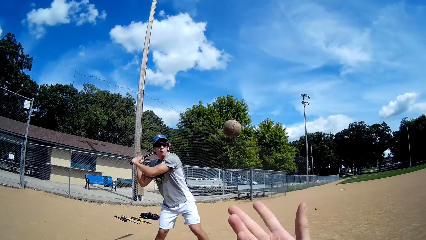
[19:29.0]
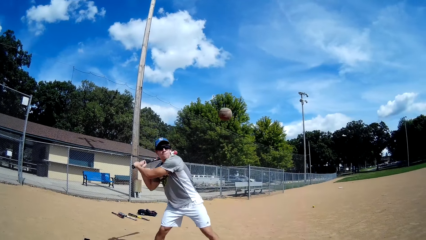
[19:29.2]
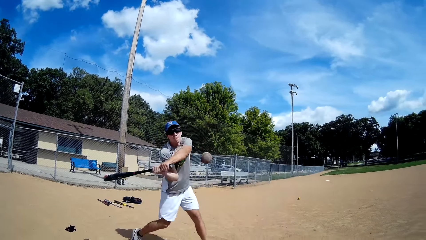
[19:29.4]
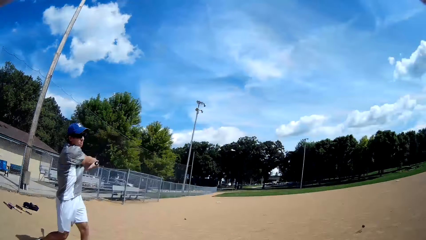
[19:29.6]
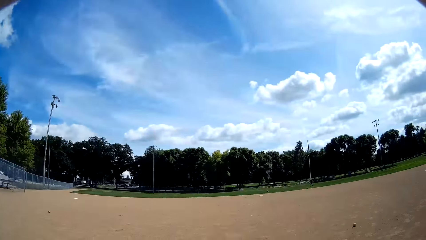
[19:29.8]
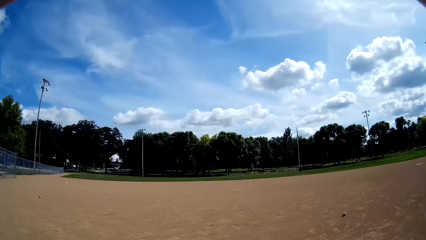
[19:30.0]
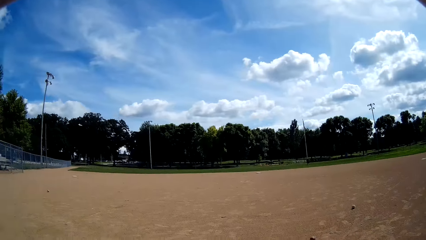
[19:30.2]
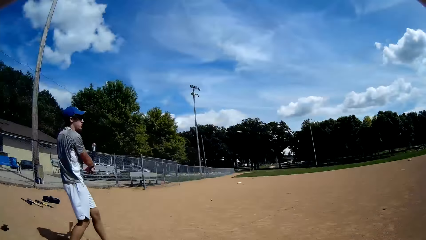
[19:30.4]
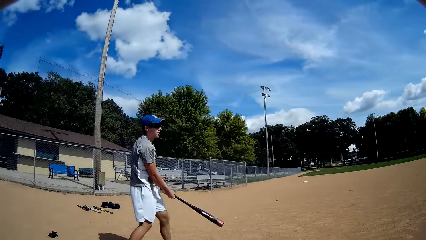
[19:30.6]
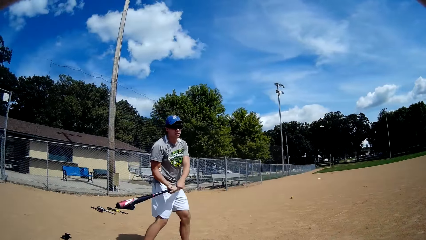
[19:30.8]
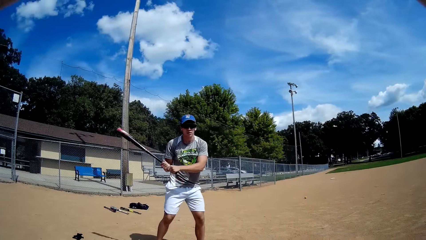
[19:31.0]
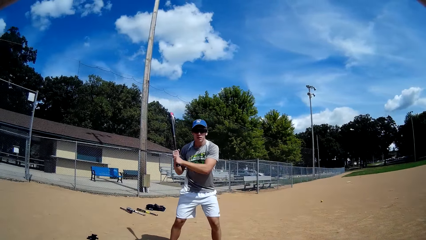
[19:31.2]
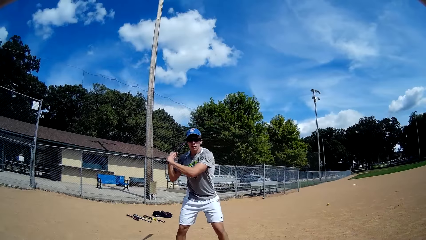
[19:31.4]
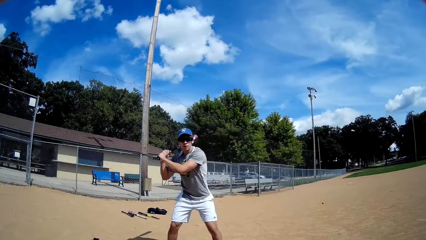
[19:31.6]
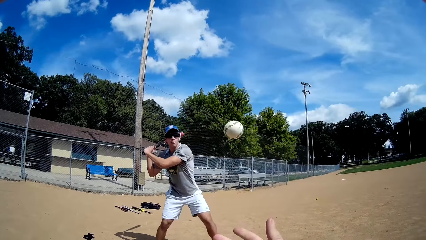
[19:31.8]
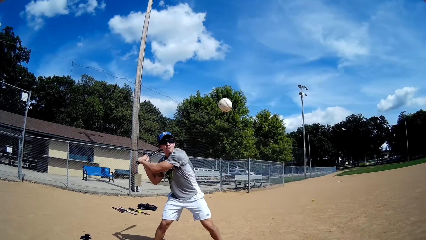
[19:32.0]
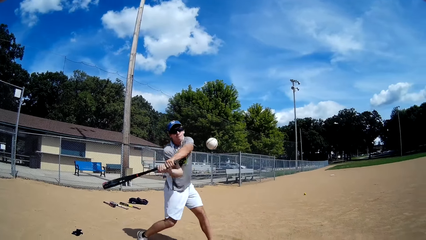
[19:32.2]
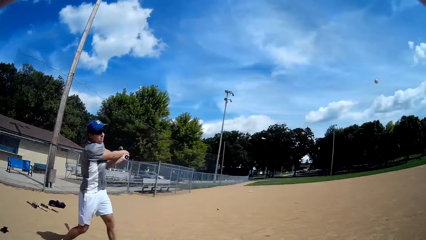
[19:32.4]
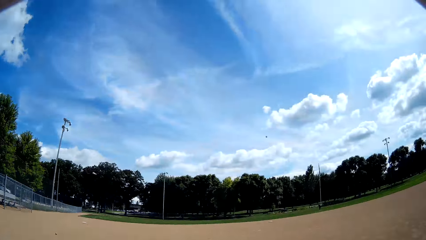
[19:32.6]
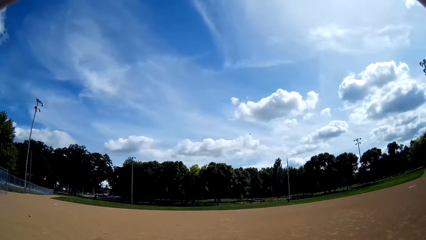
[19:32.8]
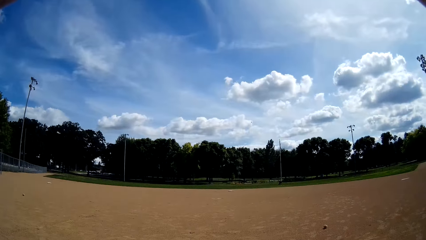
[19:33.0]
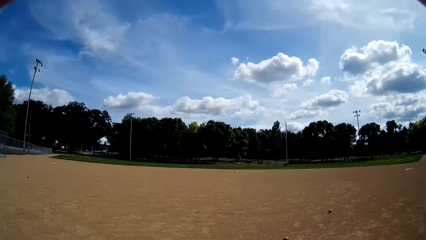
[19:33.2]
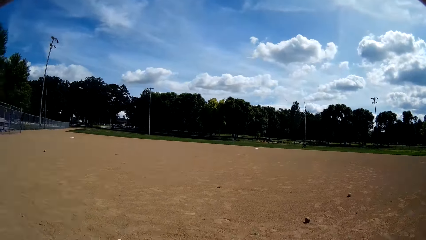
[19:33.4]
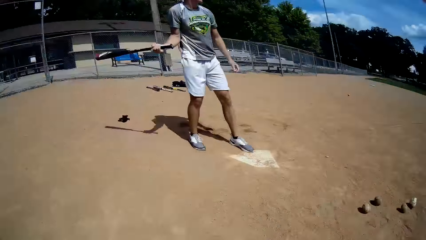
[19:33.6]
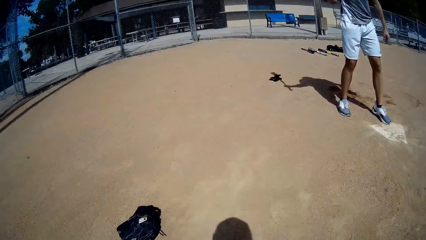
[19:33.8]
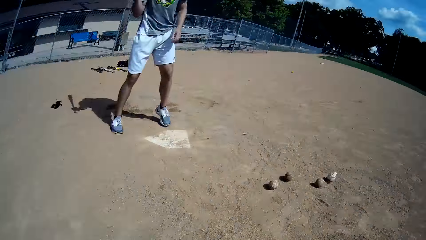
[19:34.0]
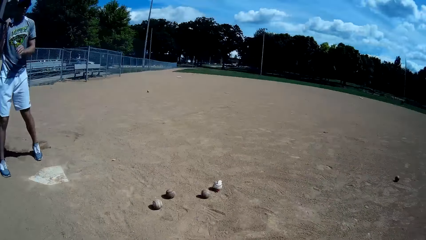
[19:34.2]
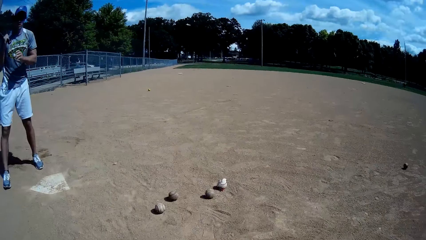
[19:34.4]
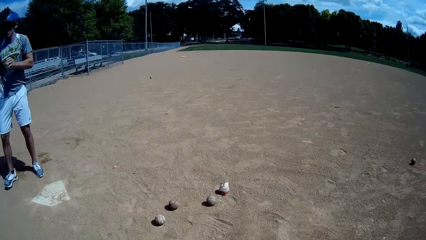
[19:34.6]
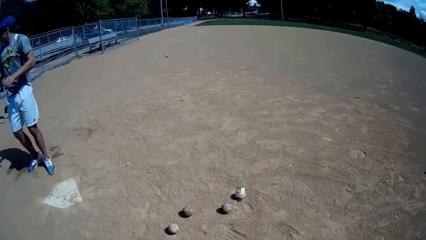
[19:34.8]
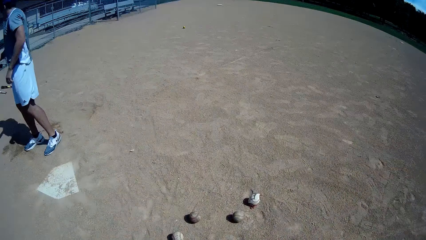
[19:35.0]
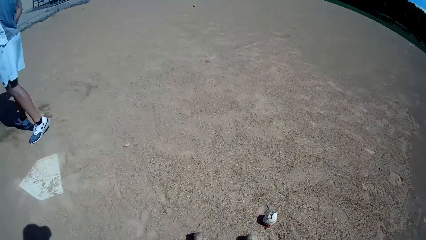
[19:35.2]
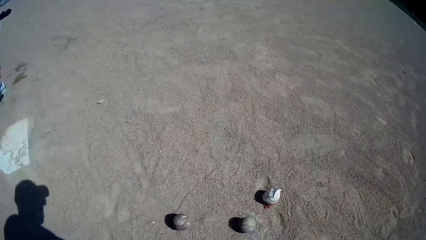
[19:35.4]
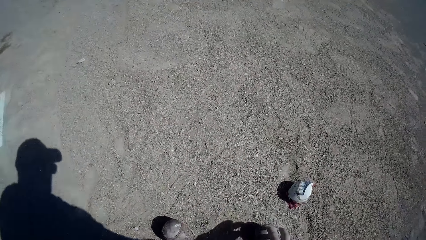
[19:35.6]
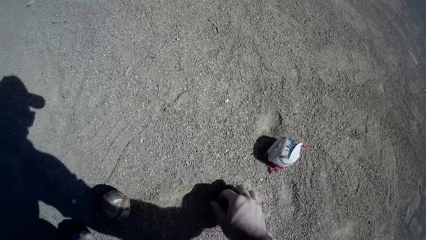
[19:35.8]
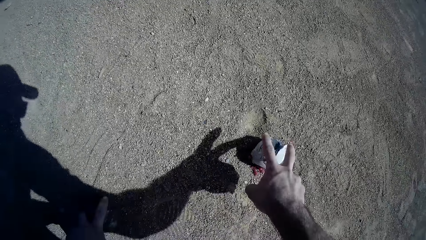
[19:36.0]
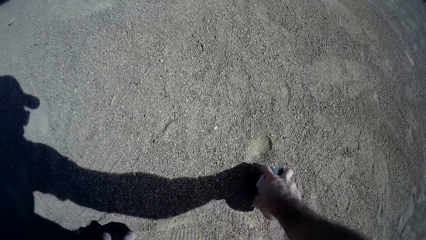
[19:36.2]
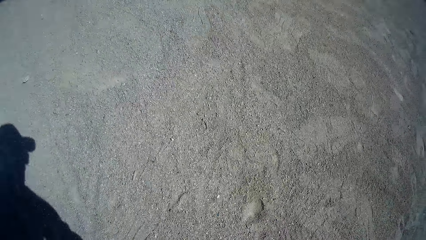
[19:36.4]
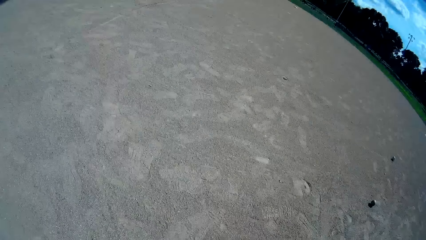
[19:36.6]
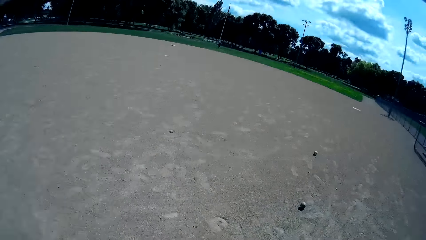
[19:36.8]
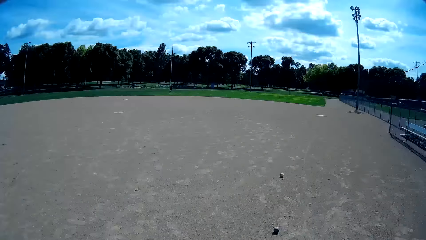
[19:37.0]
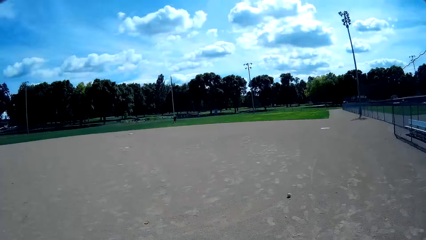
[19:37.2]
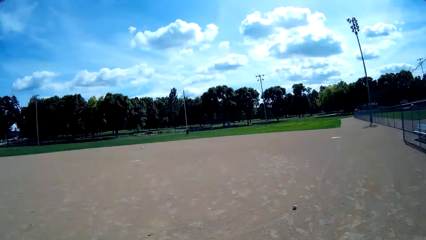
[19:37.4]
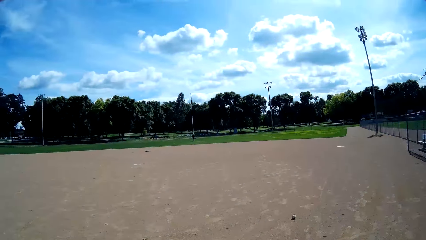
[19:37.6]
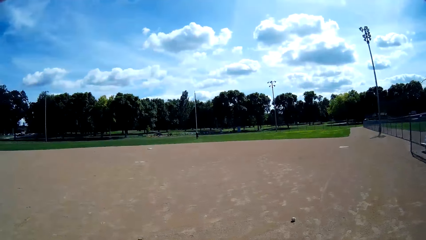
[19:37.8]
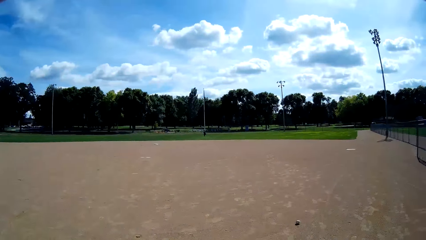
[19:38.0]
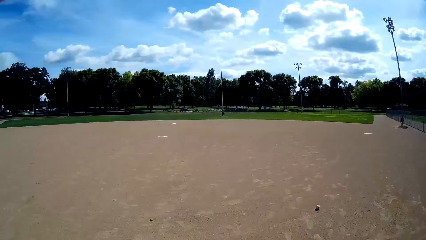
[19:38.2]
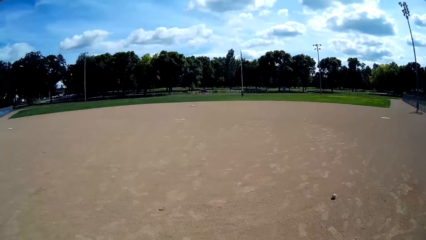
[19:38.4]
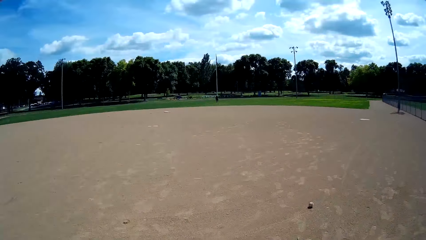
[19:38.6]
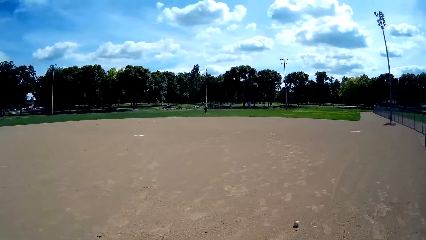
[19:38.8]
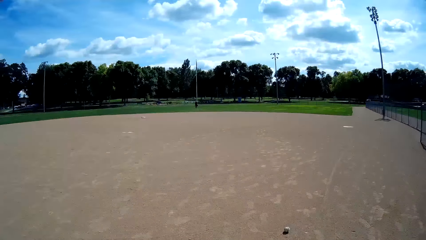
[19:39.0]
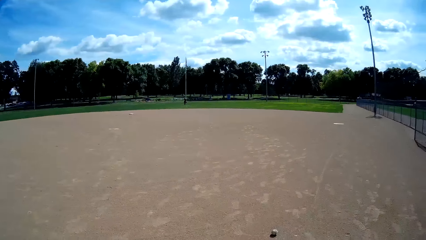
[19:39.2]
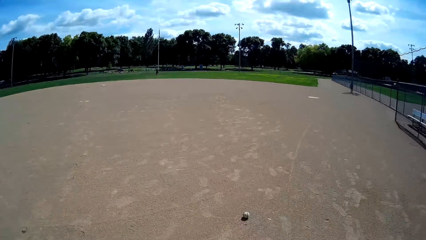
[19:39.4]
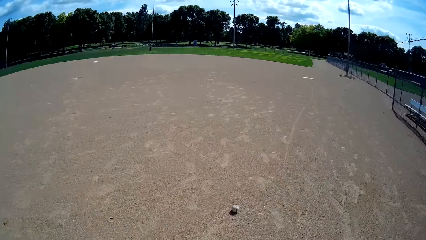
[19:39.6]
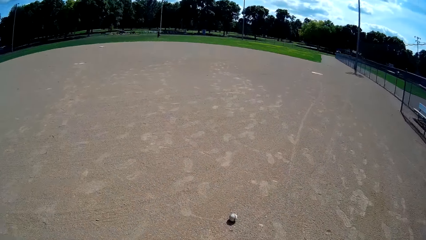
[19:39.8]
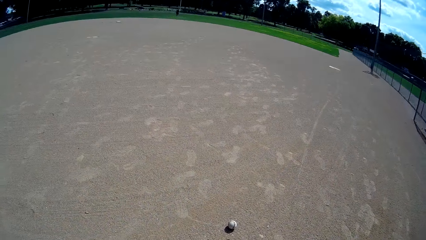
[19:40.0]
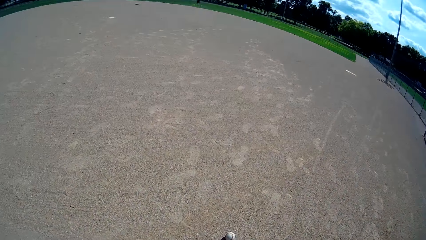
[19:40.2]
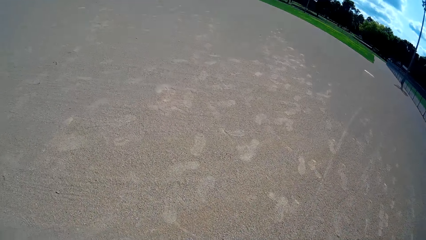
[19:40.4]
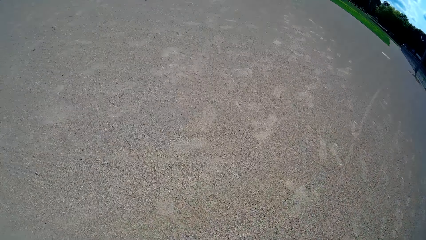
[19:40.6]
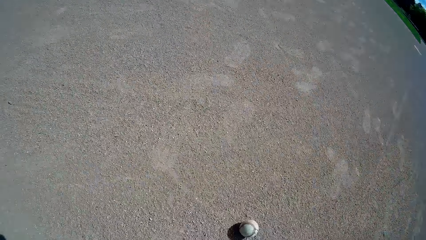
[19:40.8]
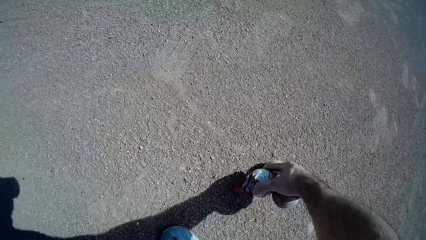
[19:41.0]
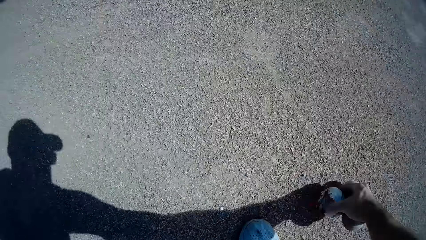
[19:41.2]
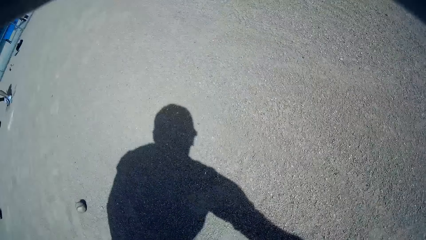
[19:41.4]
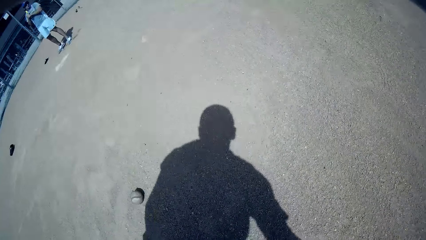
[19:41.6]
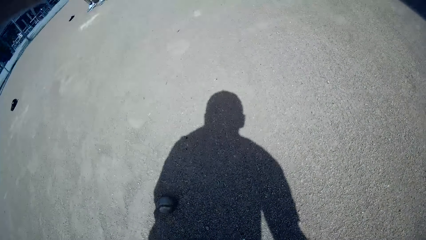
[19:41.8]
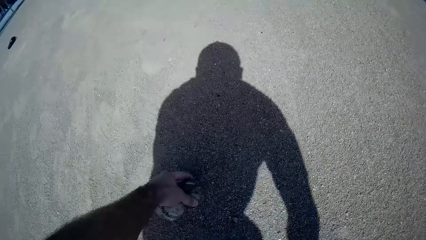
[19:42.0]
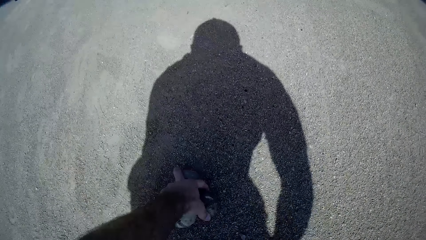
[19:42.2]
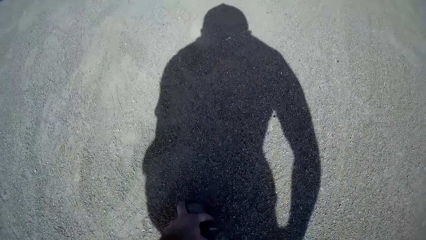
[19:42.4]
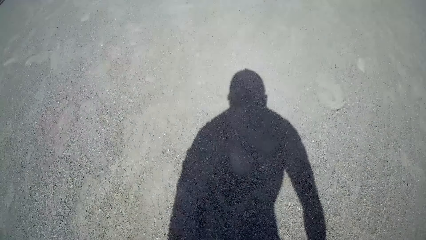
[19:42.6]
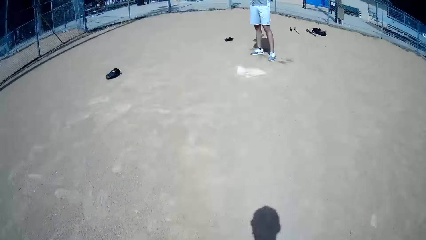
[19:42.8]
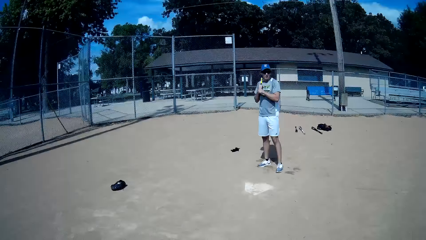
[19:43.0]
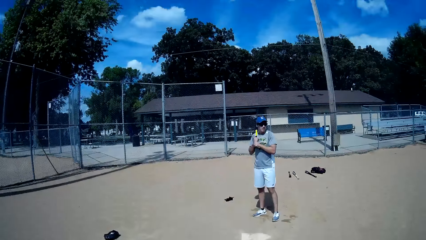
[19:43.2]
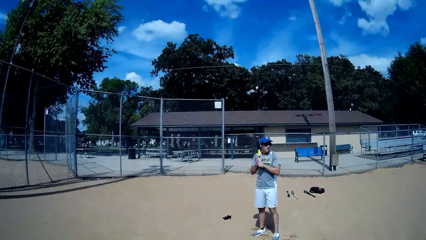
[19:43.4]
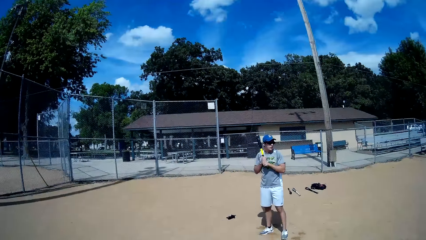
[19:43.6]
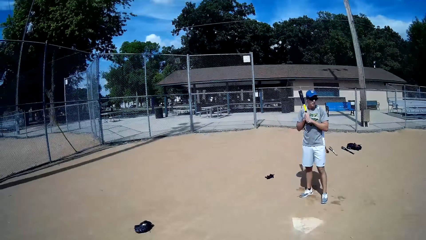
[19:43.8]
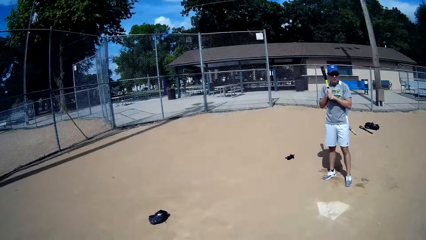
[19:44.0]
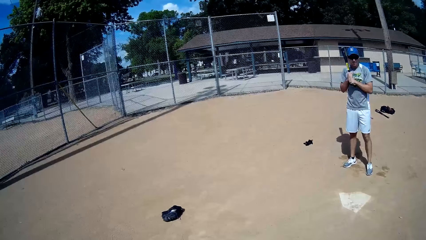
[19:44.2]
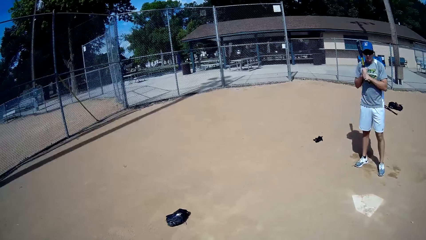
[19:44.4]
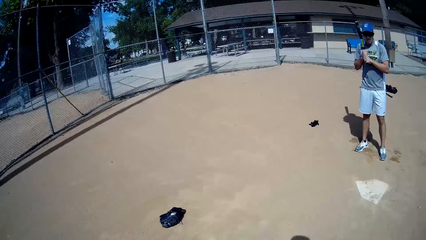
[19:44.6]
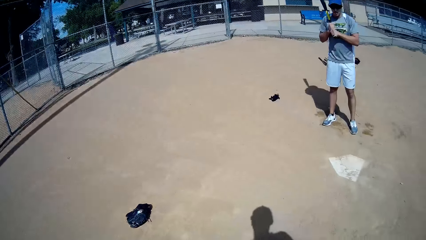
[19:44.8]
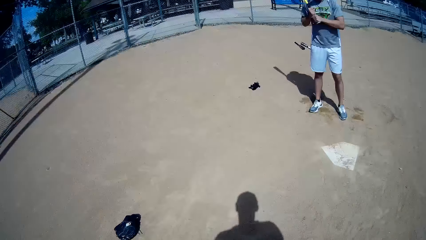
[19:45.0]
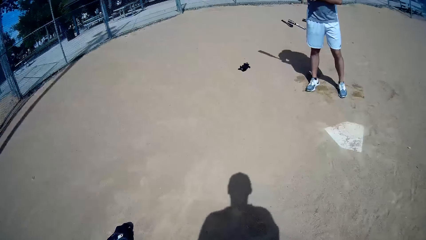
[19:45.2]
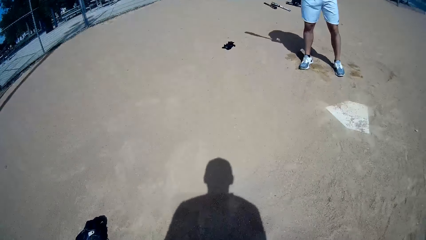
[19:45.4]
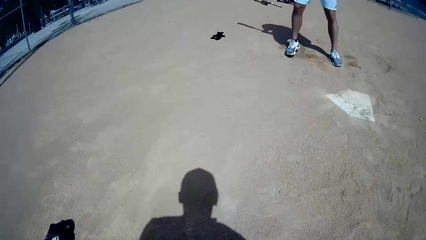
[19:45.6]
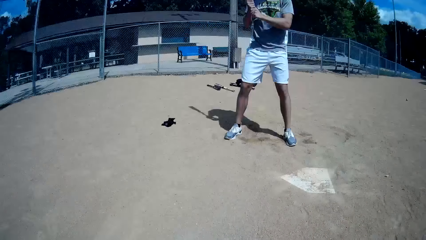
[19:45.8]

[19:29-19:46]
The camera wearer throws the ball towards the man with his right hand. The man hits the ball with the baseball bat in his hands and holds the bat high. The camera wearer throws another ball towards the man with his right hand. The man hits the ball with the baseball bat in his hands. The camera wearer picks up some balls from the ground. He looks at a distance and walks in the court. He picks up a ball from the ground. He picks up a ball from the ground again. He walks towards the man.
